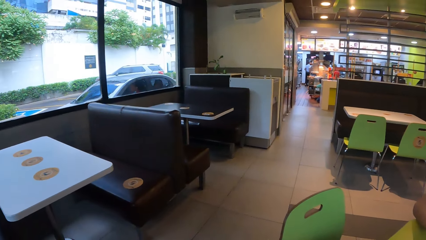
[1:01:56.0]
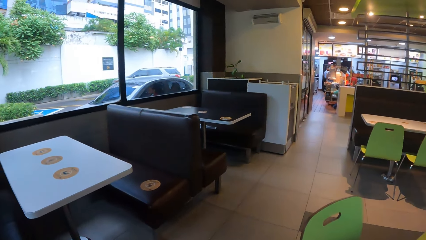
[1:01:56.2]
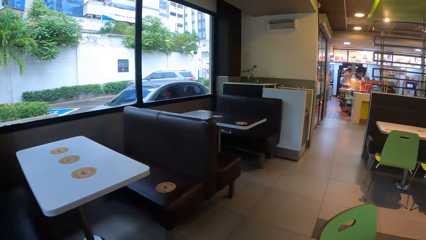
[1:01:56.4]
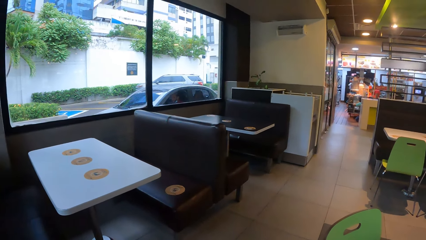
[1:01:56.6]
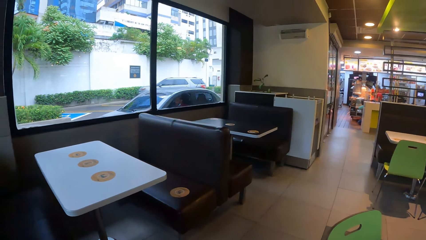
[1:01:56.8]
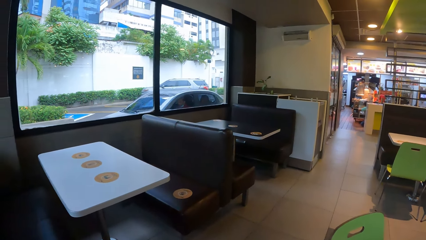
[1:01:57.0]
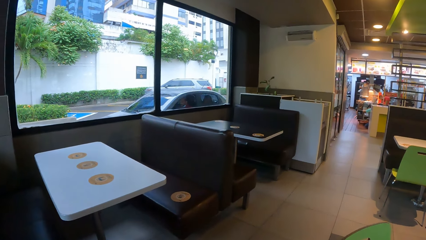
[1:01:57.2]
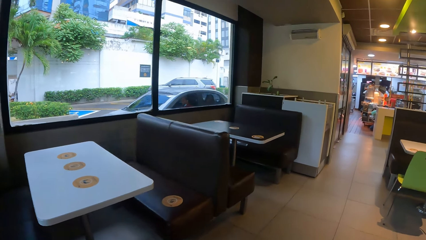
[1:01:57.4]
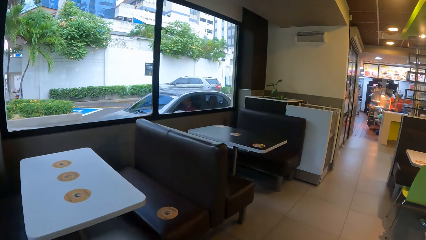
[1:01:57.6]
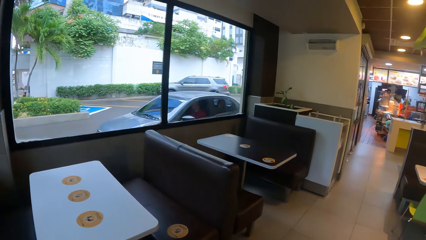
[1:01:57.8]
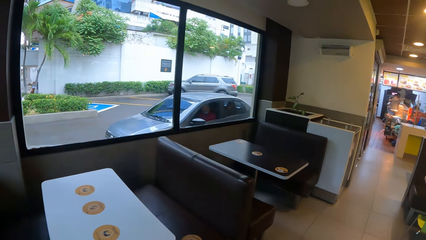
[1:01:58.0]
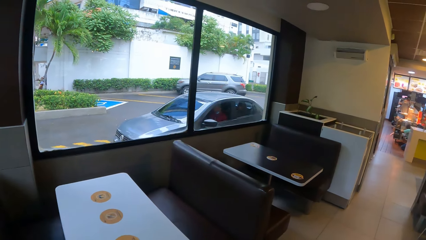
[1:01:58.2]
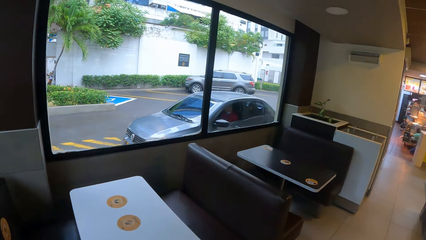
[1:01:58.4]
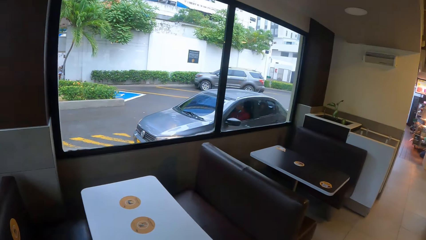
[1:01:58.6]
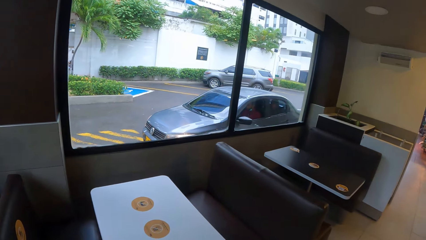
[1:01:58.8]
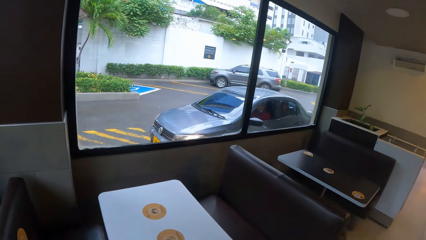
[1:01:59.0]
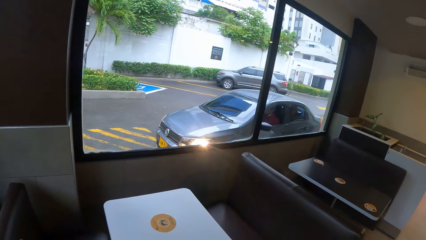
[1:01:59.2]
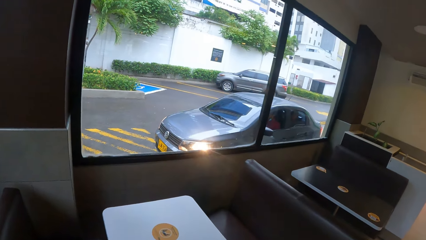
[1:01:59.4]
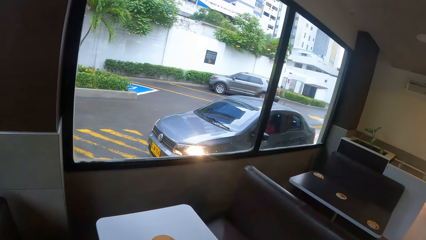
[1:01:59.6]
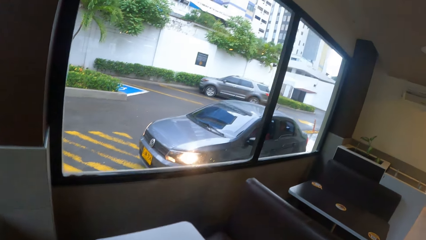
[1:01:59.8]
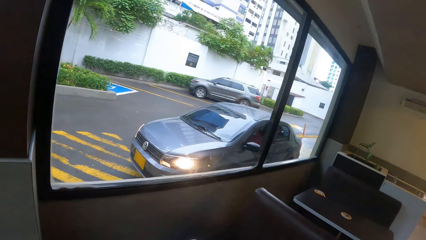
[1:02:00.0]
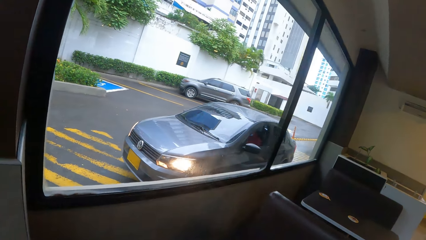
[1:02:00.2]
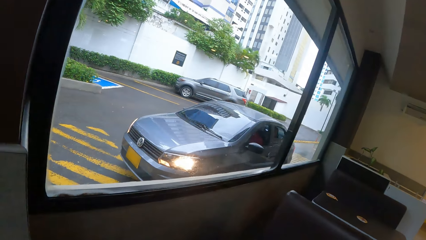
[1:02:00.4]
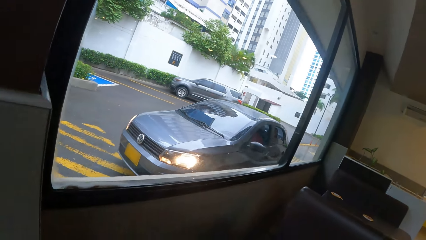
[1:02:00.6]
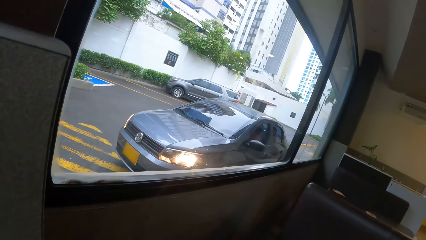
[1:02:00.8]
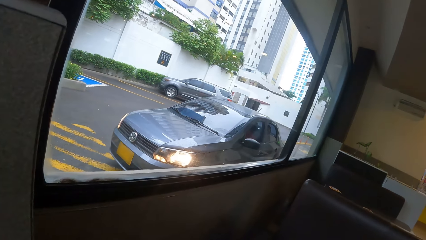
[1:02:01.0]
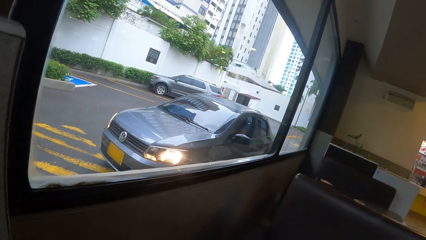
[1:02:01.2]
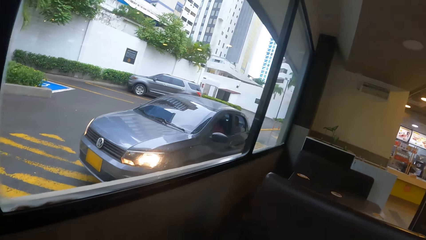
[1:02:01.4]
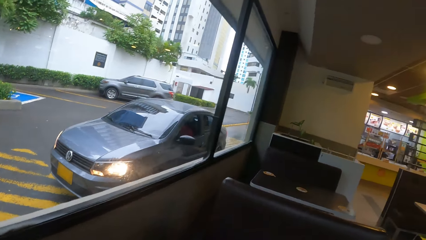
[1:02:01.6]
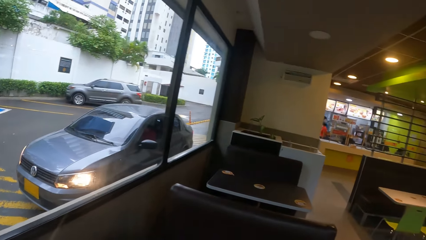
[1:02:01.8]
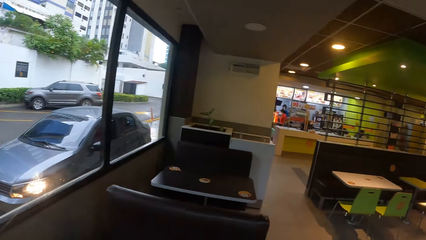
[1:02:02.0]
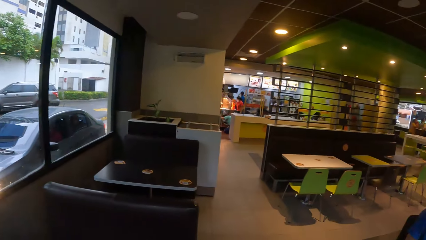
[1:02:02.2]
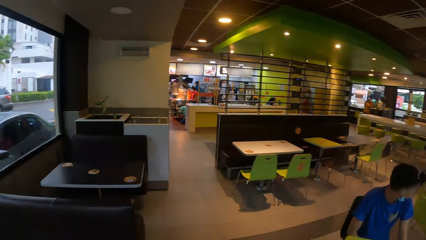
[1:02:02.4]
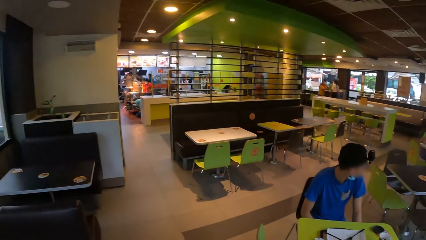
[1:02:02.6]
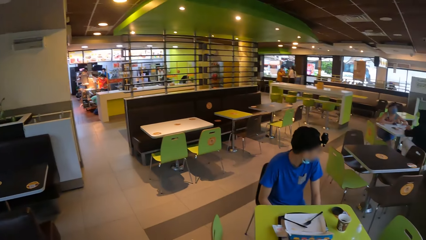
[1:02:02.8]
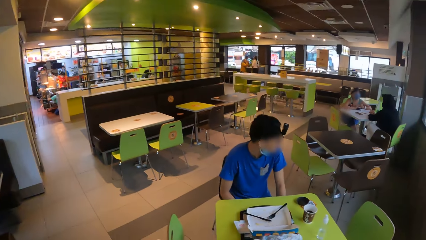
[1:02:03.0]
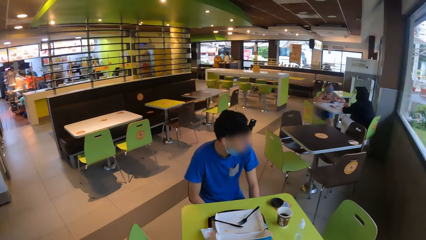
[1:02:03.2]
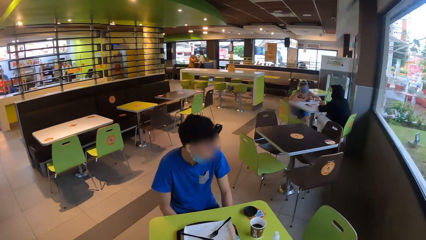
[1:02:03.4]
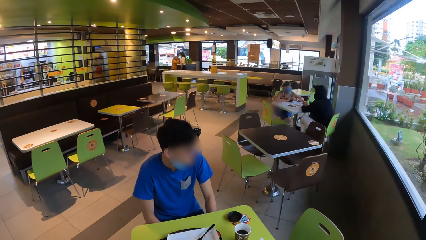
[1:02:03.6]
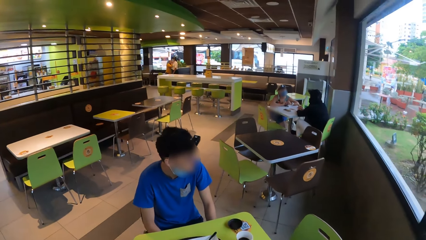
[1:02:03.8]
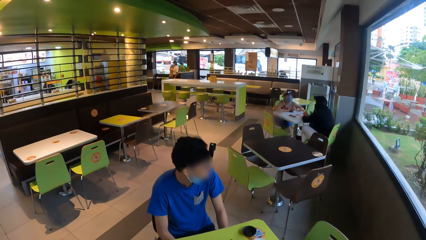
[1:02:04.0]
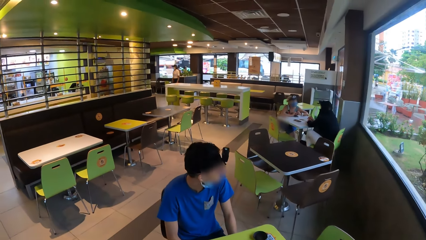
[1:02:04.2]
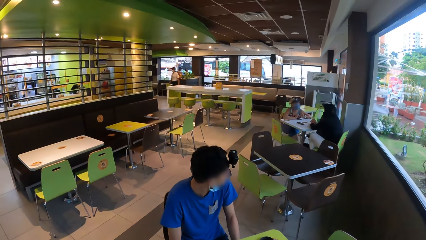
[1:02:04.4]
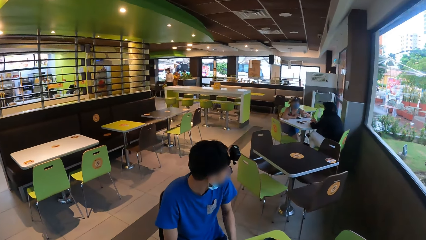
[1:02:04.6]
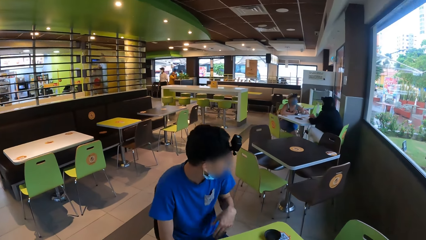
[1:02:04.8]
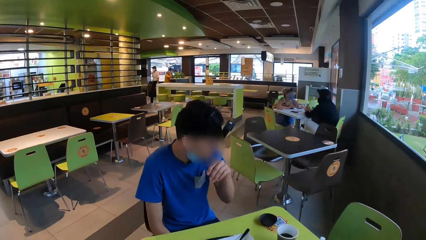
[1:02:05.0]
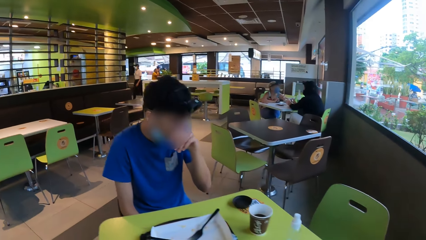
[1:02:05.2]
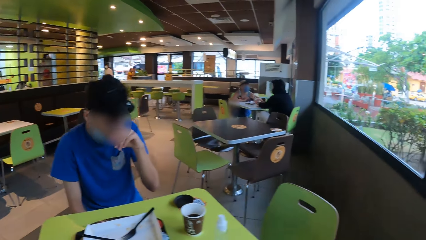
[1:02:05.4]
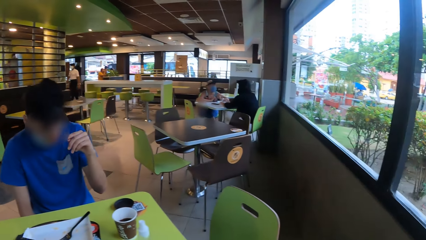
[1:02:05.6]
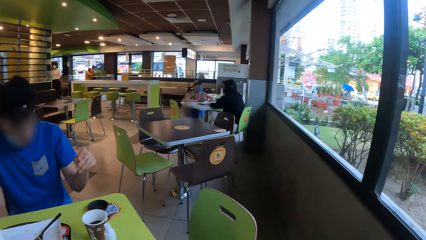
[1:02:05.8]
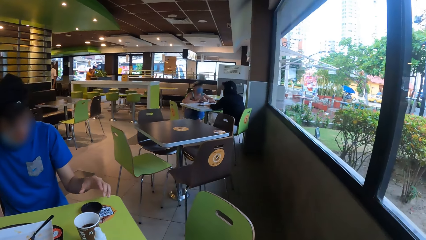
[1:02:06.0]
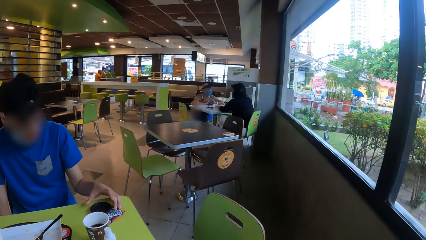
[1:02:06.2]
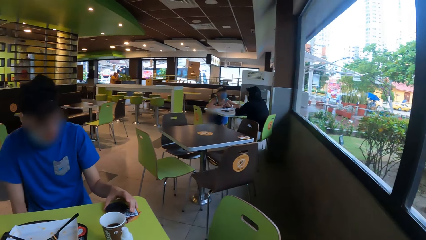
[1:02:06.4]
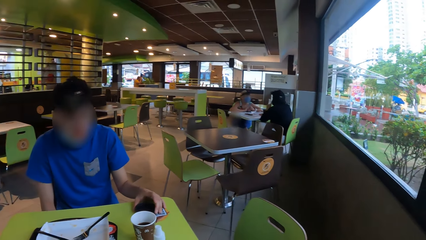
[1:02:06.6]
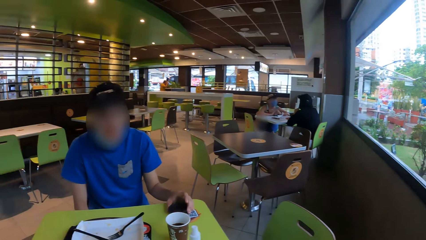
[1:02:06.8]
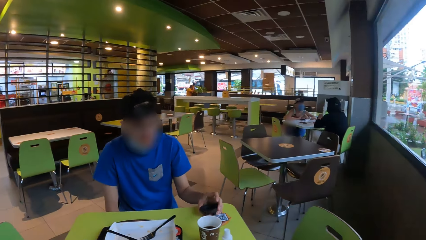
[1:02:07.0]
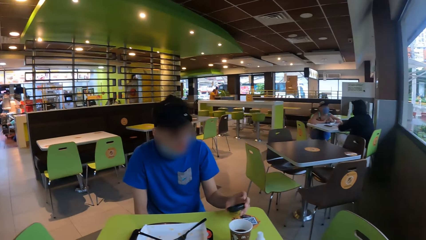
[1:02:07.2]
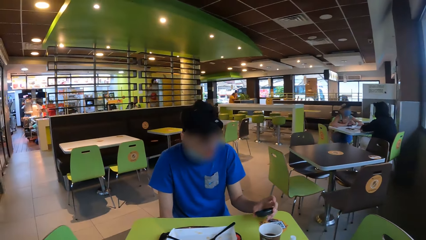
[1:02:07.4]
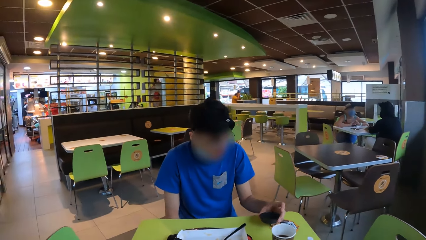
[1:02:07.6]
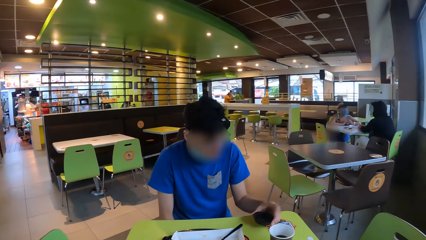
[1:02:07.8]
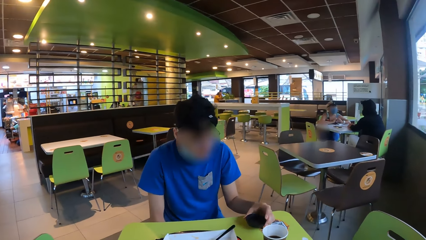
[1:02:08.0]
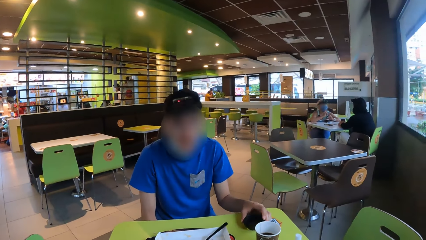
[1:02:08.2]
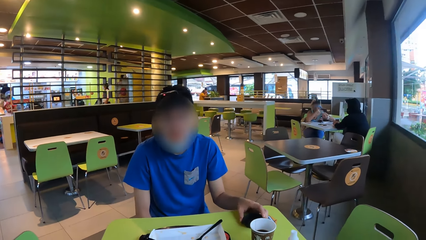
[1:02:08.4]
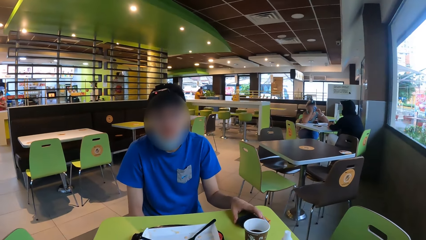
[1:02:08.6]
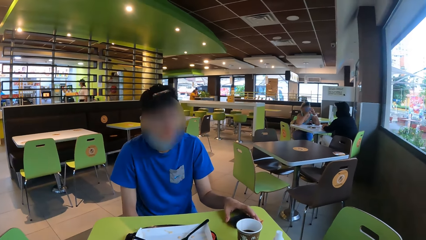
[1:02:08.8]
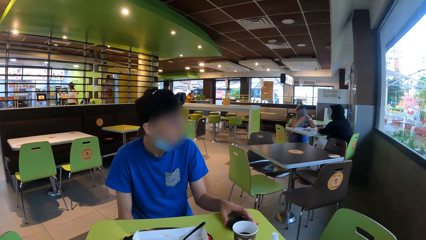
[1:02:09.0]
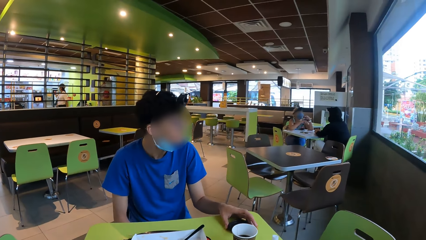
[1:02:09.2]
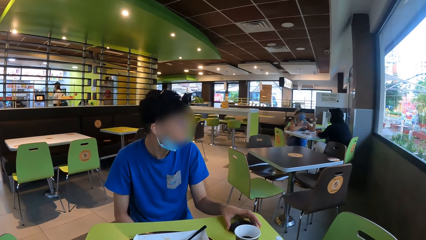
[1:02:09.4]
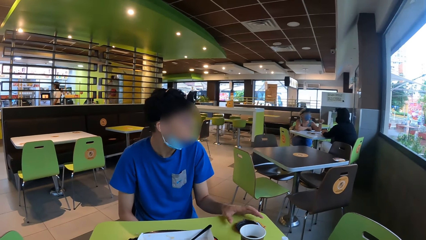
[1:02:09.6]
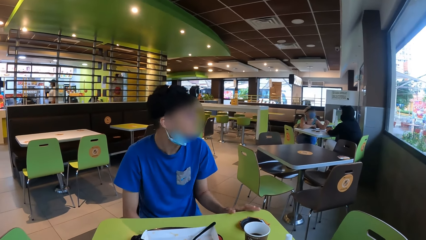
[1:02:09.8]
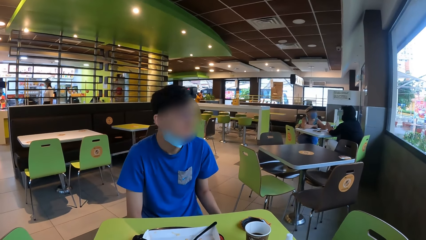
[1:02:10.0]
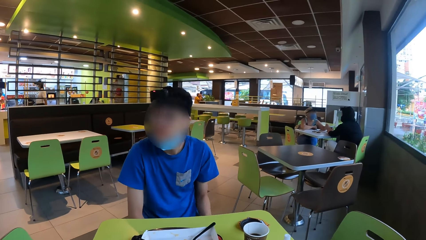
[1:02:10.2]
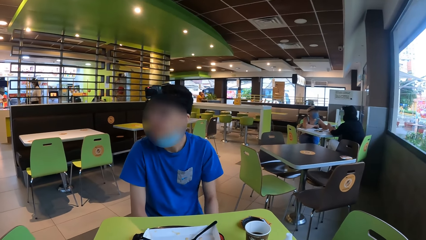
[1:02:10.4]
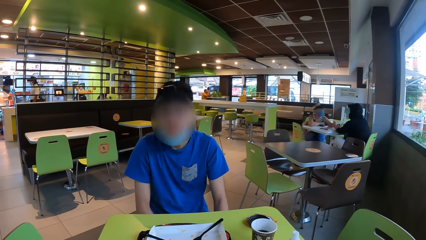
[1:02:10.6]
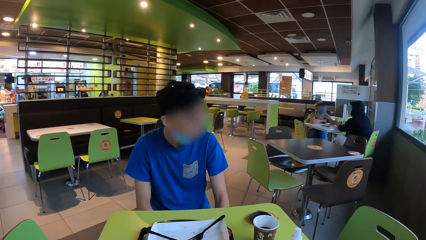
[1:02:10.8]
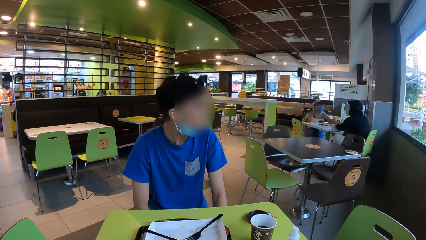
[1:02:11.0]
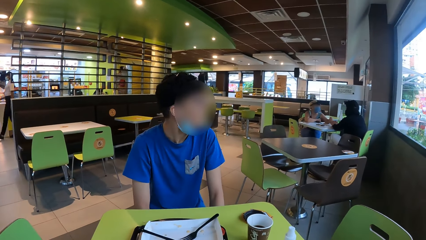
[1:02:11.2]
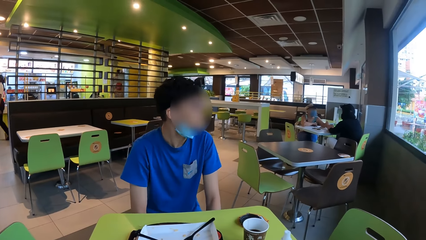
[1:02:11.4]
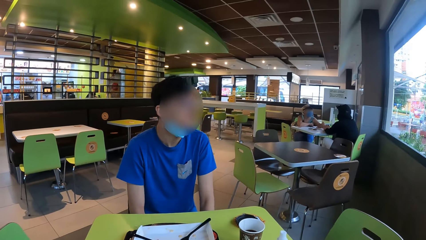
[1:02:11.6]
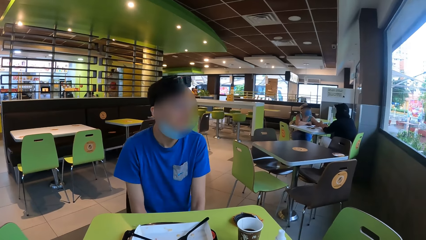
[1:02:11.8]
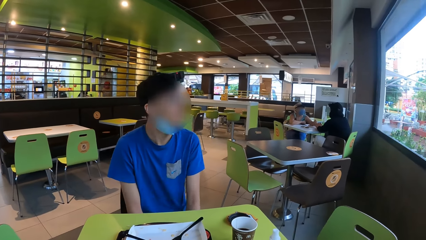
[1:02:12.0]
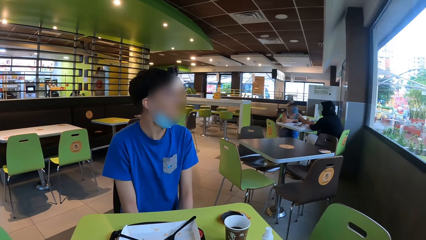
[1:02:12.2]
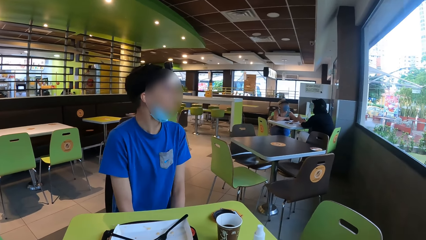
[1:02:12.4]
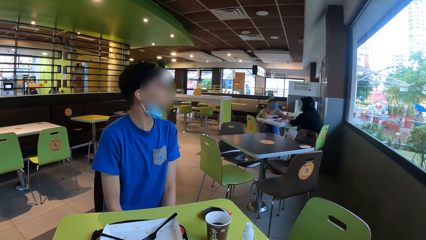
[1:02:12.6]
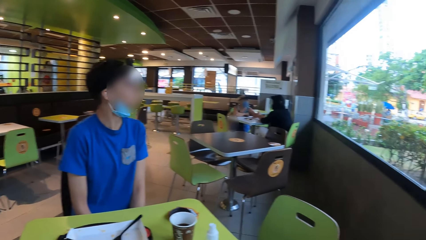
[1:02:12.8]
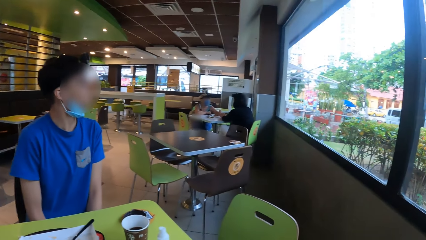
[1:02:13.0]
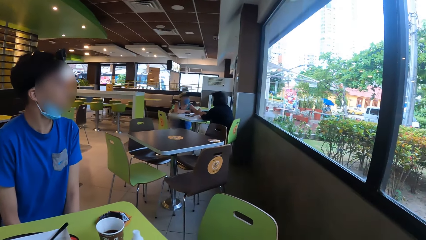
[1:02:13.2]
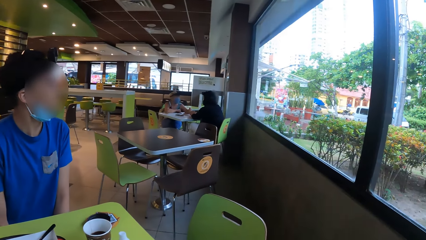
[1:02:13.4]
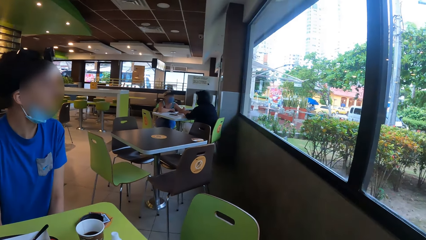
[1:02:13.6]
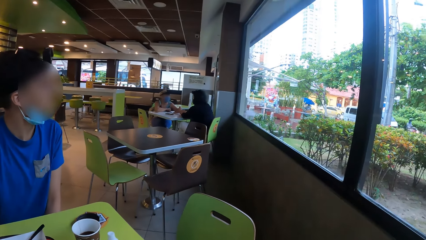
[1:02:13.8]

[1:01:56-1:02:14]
The camera wearer looks around the restaurant. They walk toward the window. They walk around the restaurant. A man picks up the lid. He shakes the lid. He puts the lid on the table. He looks around the restaurant. The man talks to the camera wearer.
